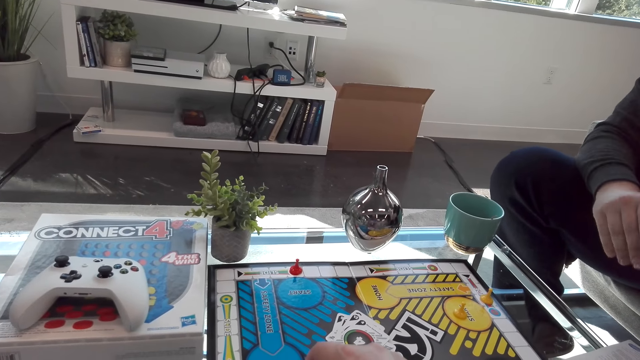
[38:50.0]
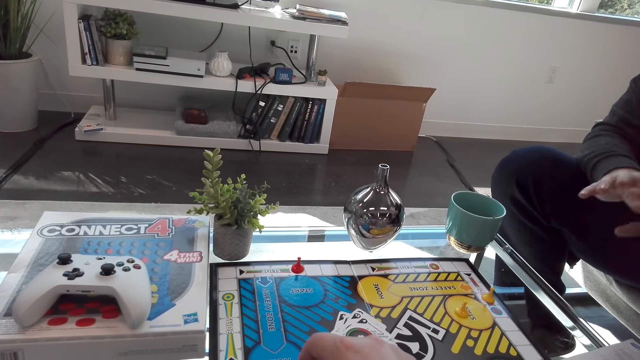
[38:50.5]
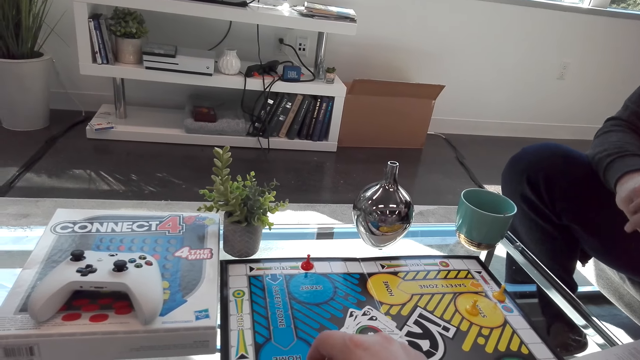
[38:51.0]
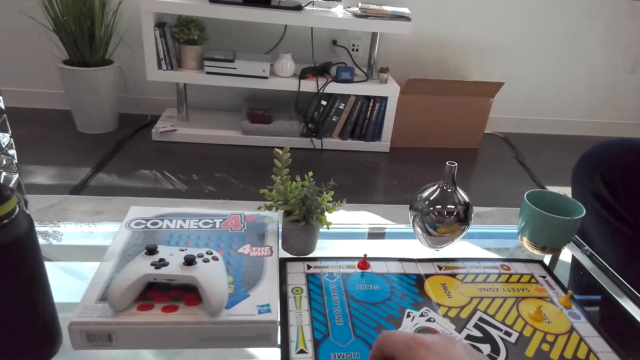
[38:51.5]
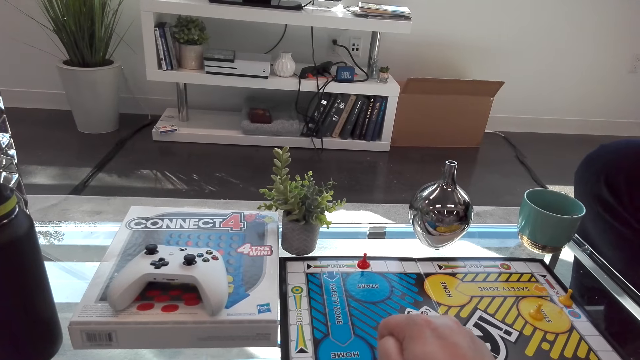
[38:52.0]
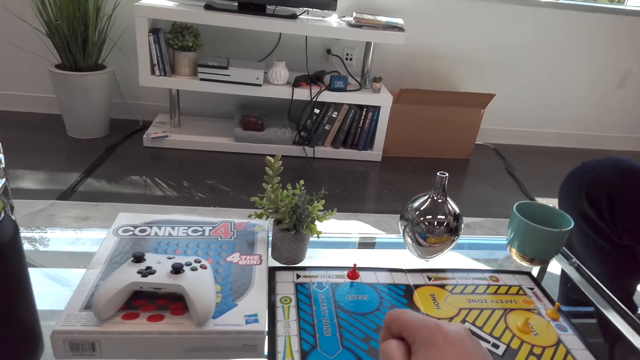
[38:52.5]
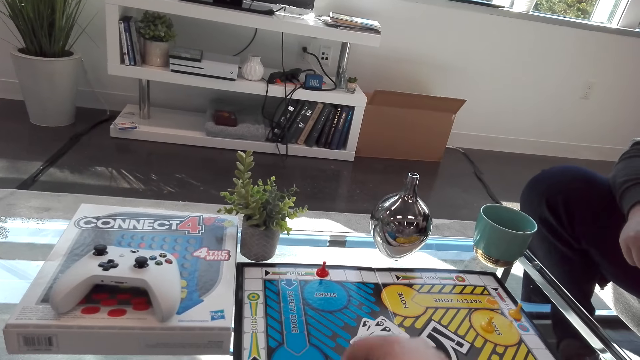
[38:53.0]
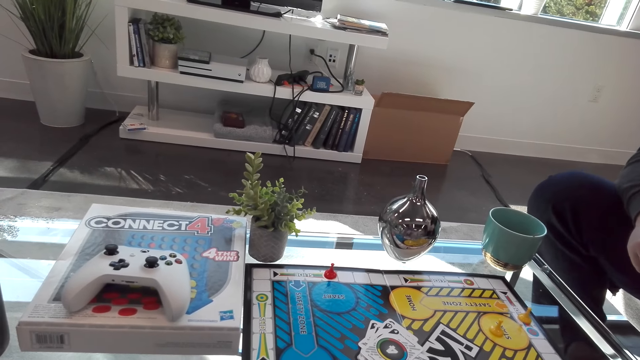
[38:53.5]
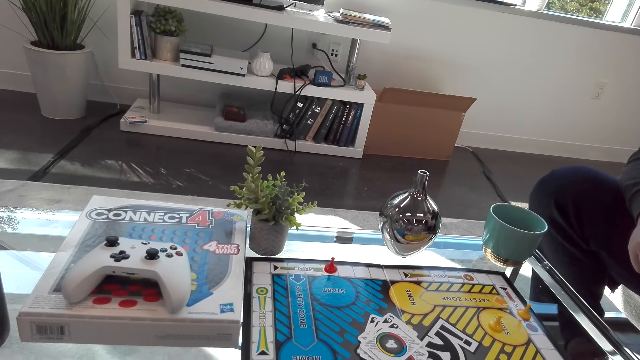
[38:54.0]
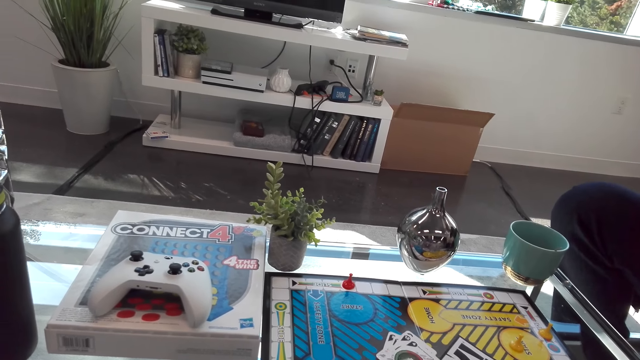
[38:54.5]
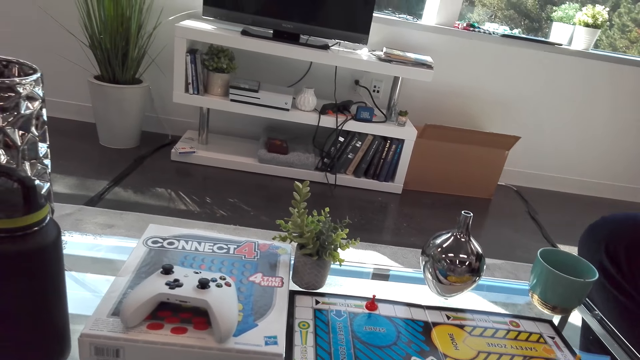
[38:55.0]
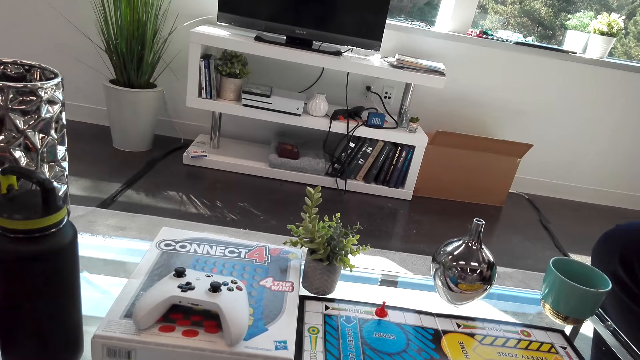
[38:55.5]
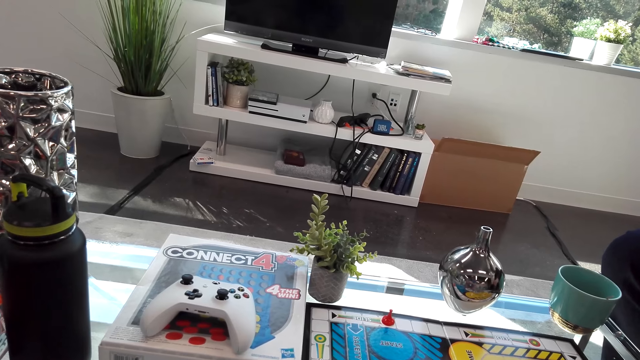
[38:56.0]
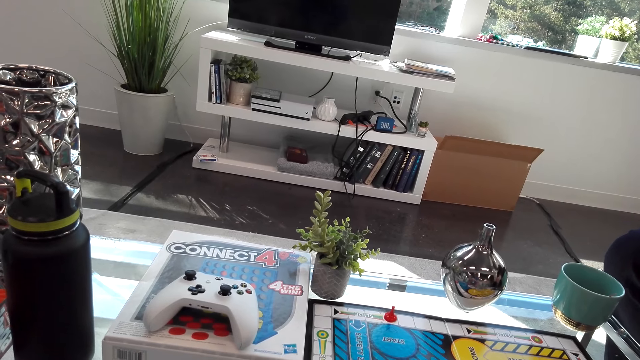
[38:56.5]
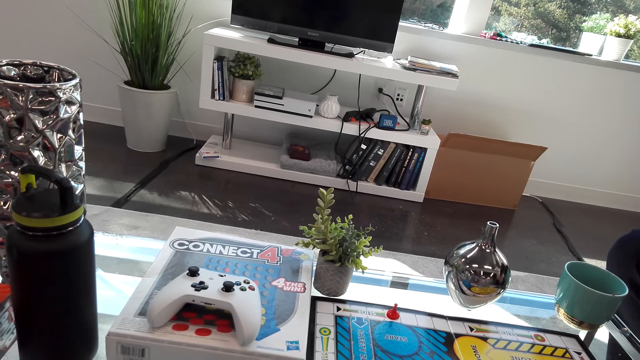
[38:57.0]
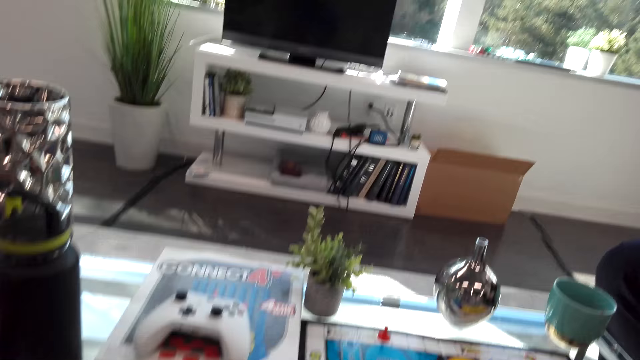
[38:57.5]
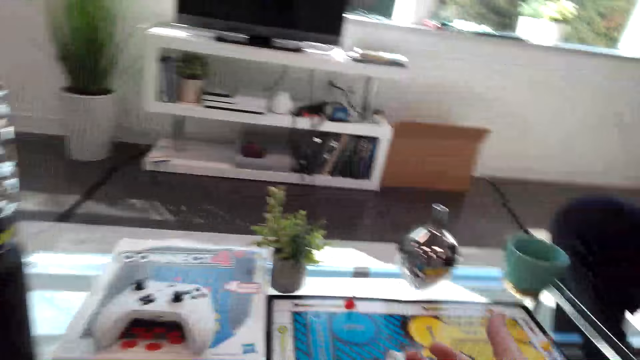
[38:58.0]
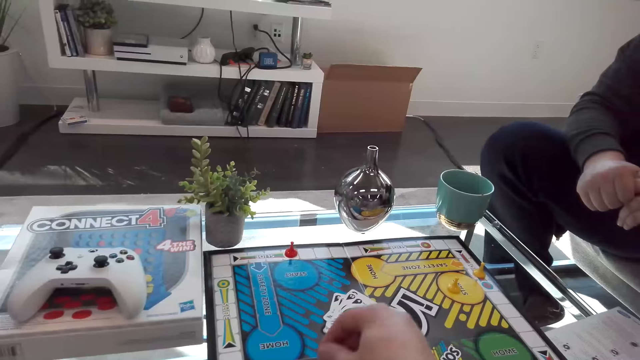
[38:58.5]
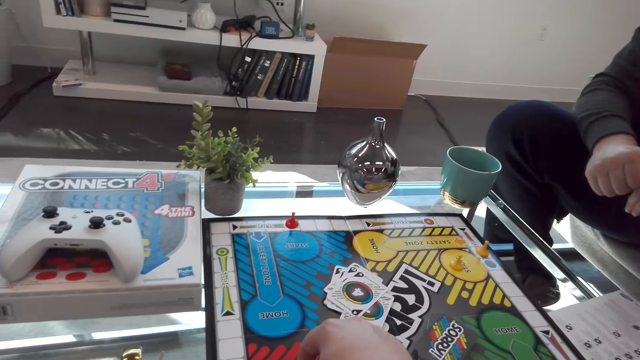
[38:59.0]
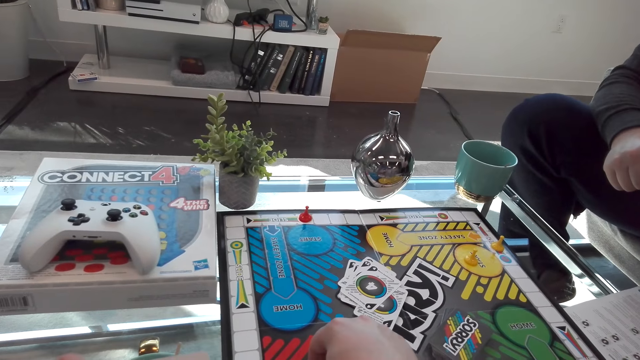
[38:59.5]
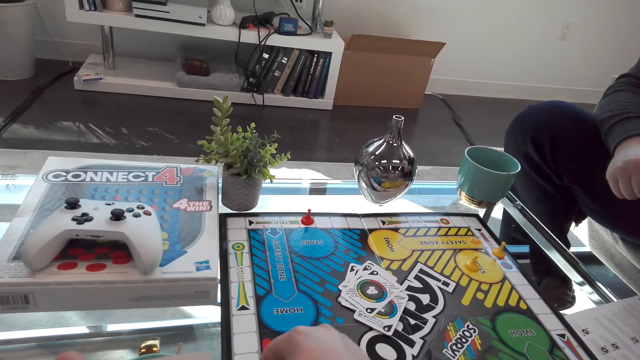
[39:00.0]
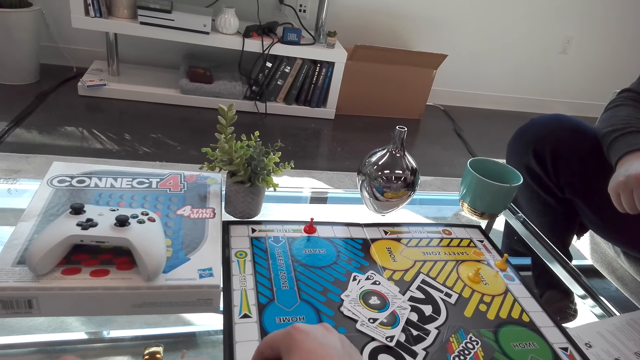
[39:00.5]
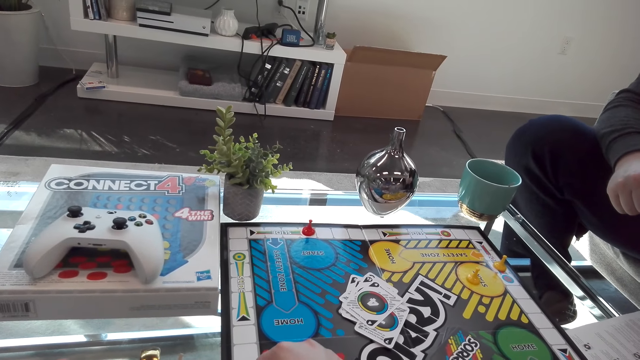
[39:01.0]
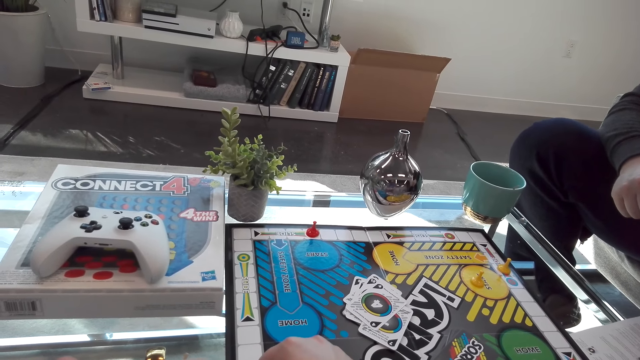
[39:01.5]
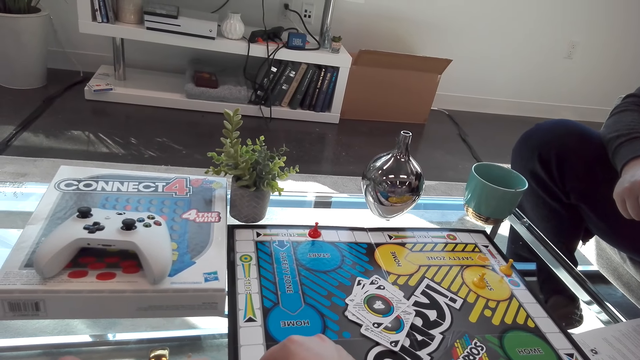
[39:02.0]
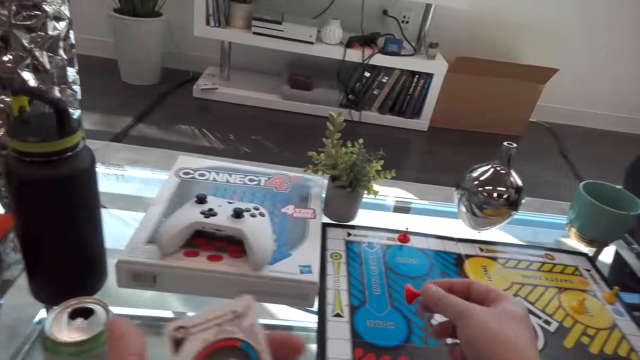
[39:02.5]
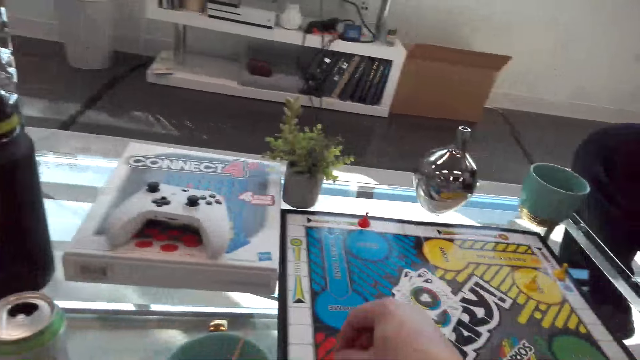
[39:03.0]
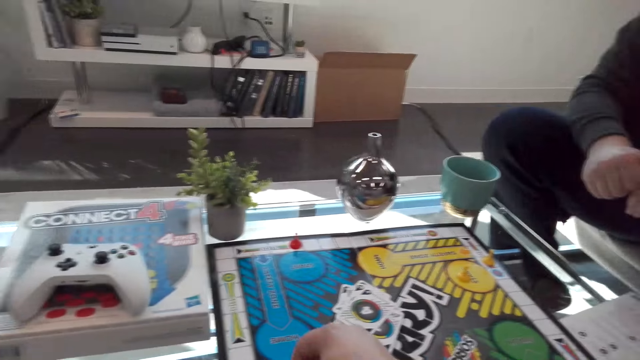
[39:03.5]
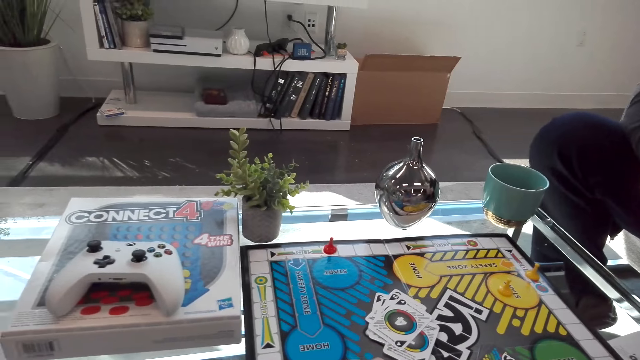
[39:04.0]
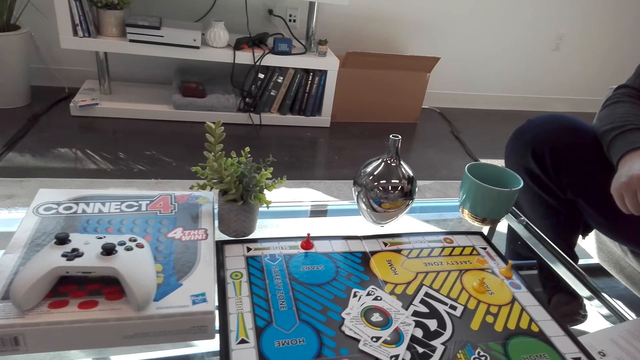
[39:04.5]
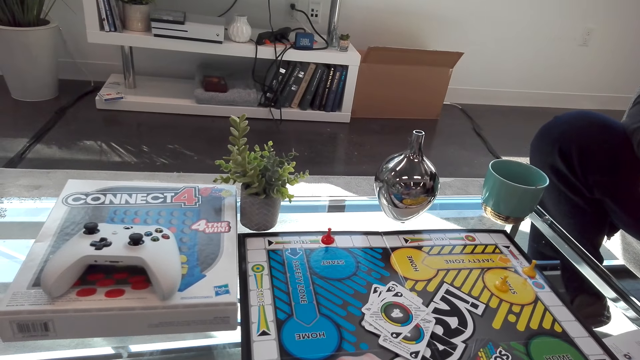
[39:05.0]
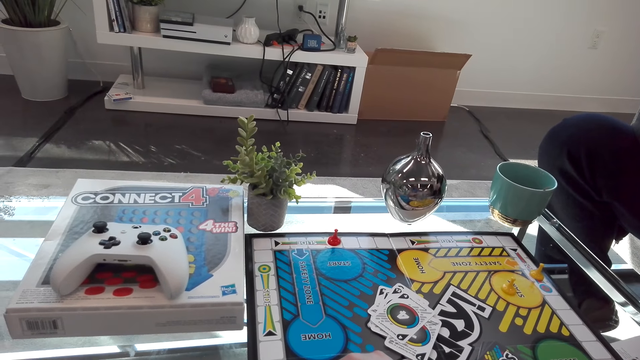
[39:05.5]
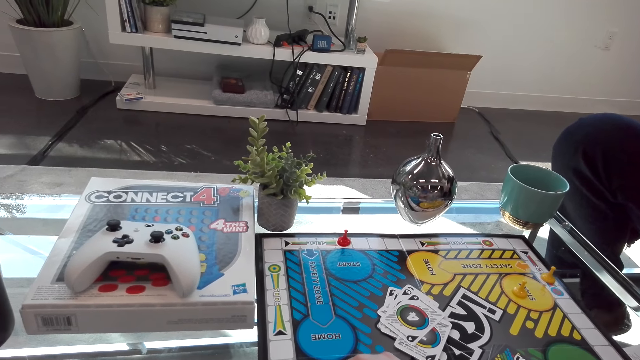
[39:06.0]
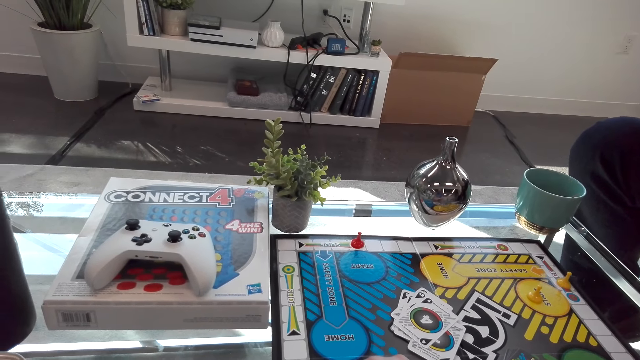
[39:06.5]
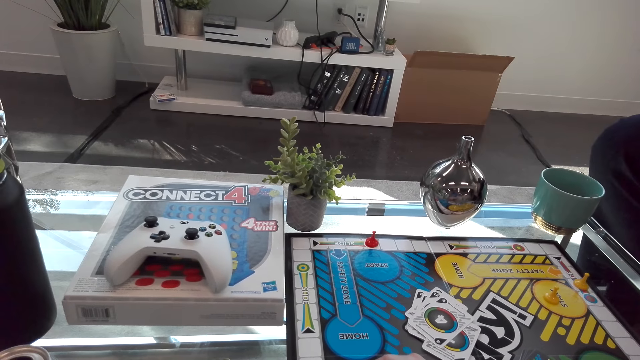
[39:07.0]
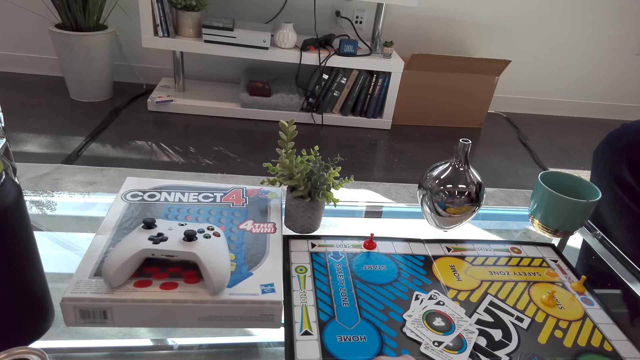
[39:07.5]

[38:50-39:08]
A person shakes hands. The camera wearer moves the hand. They play the Sorry game board. They play the chase game.

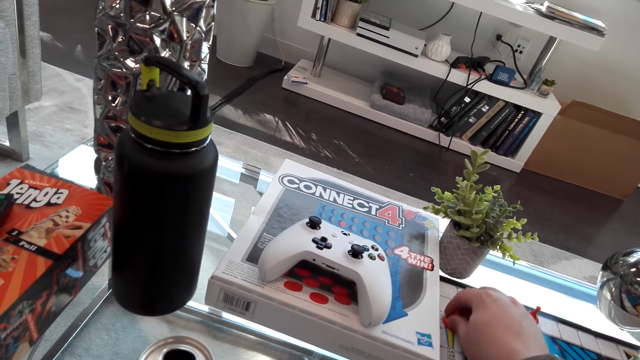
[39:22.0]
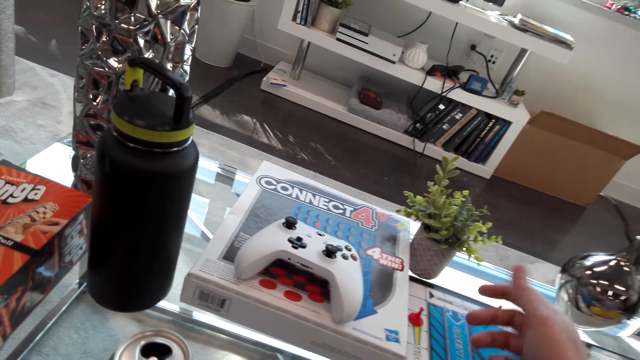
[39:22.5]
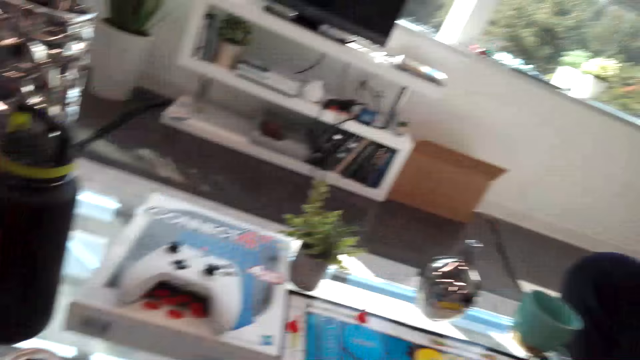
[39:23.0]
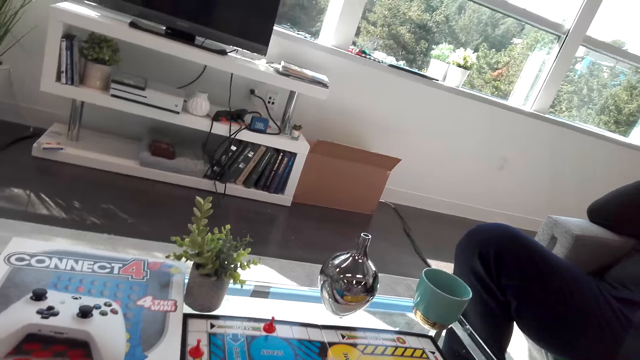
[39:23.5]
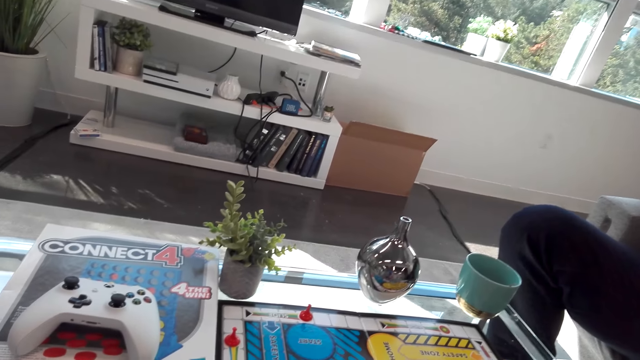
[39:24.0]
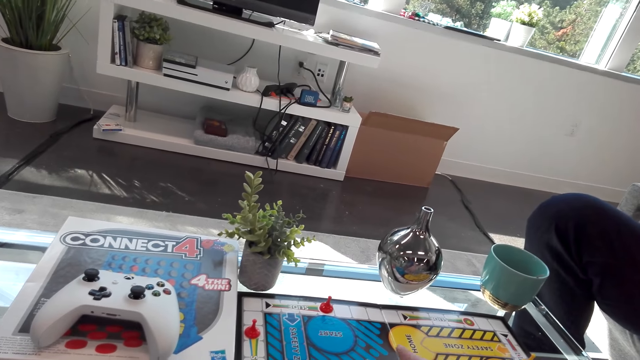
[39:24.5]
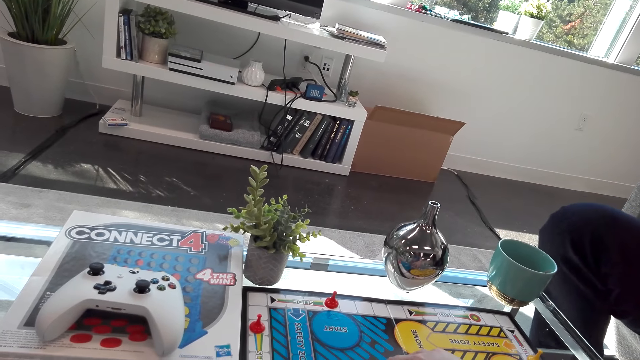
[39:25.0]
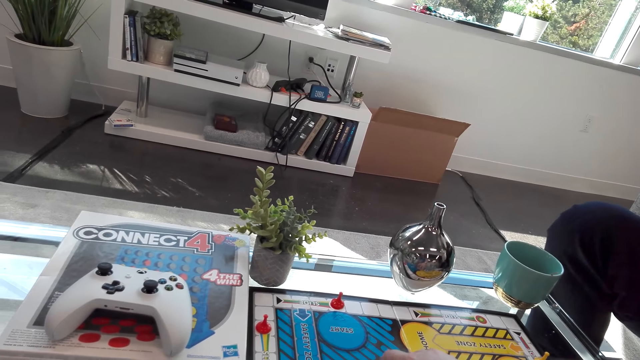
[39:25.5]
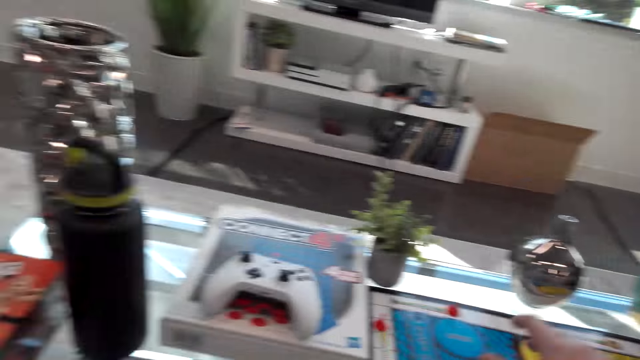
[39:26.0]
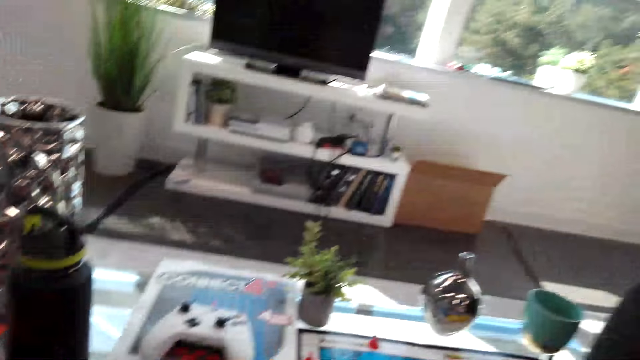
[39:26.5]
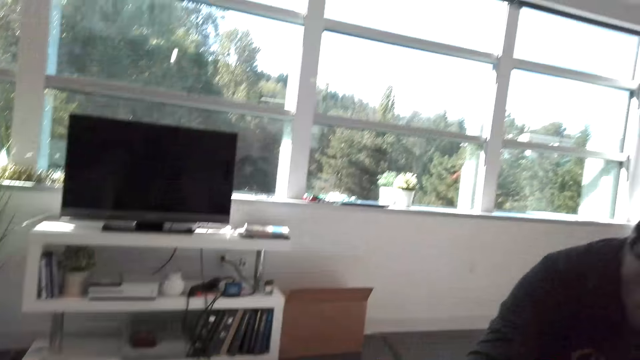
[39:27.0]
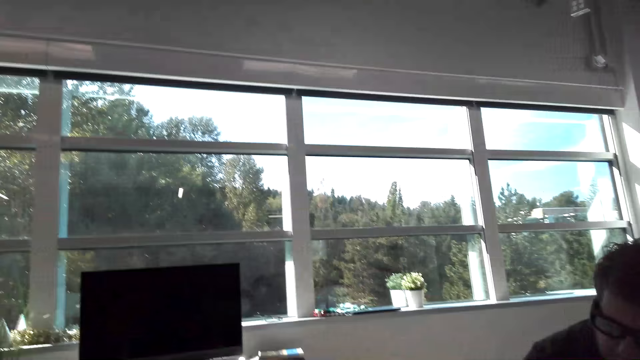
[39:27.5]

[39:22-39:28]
The camera wearer interacts with a man. The man moves the leg. The man plays chase game.
